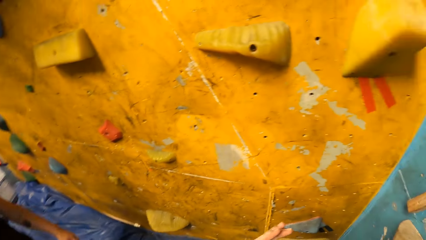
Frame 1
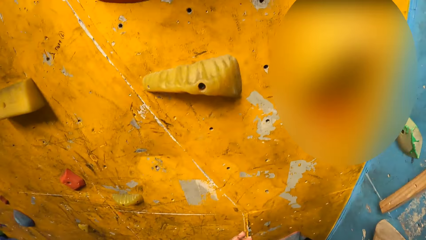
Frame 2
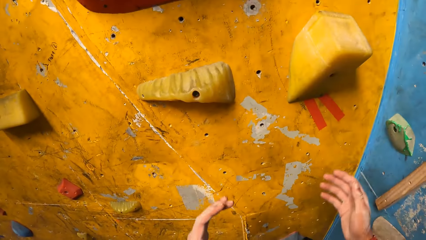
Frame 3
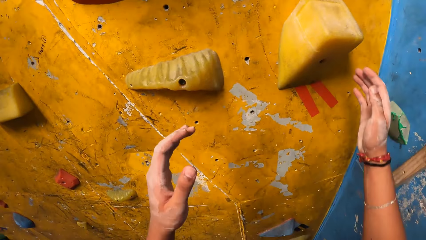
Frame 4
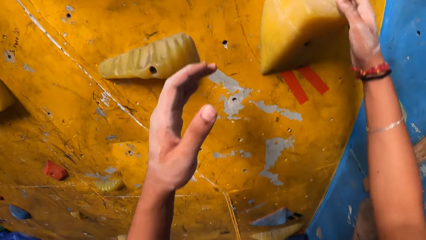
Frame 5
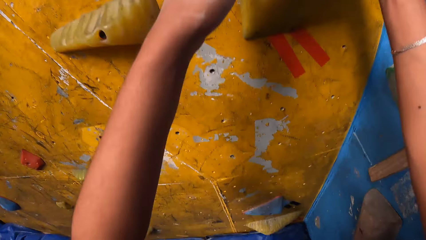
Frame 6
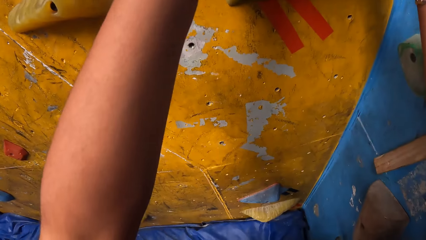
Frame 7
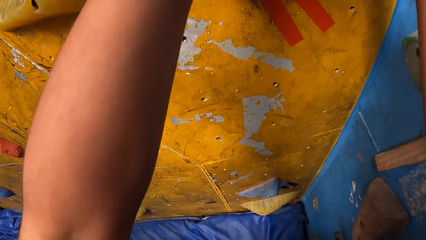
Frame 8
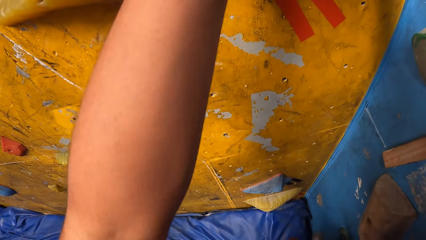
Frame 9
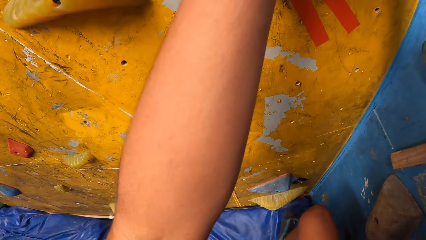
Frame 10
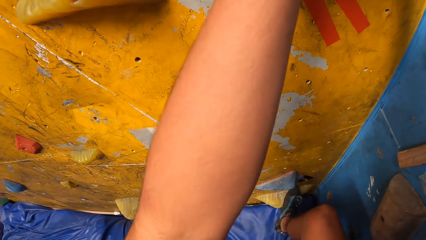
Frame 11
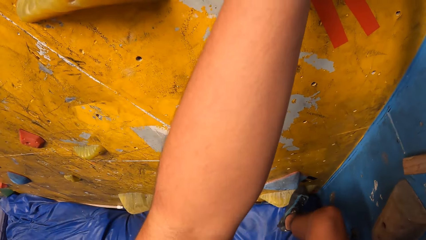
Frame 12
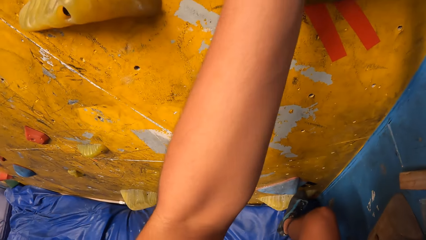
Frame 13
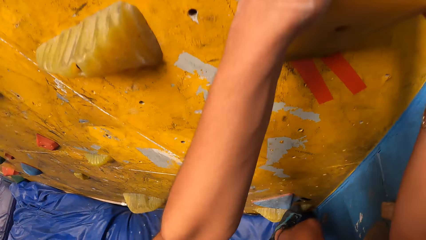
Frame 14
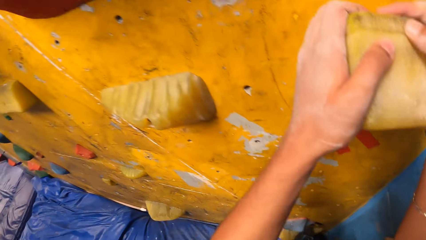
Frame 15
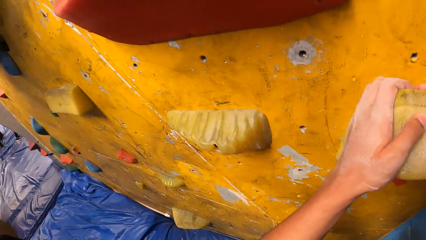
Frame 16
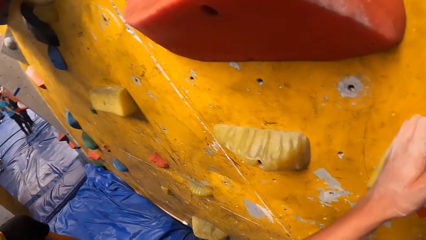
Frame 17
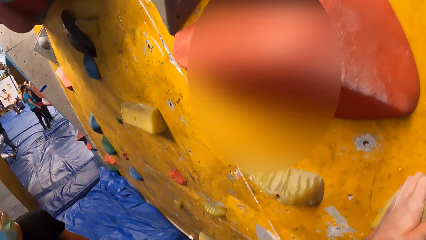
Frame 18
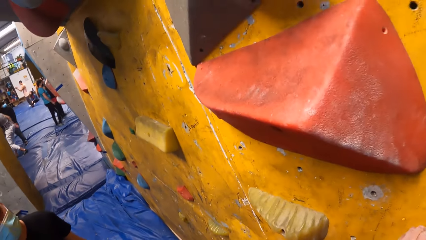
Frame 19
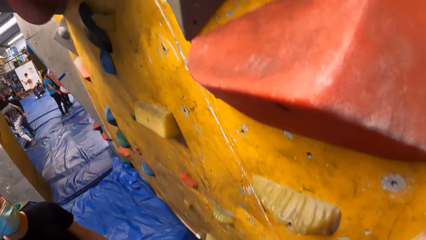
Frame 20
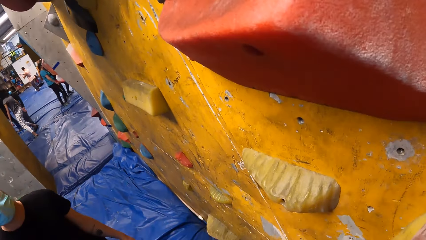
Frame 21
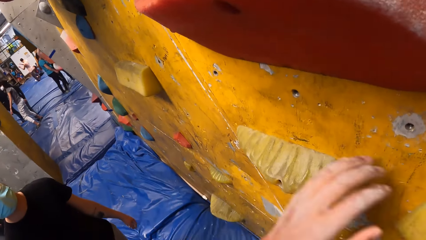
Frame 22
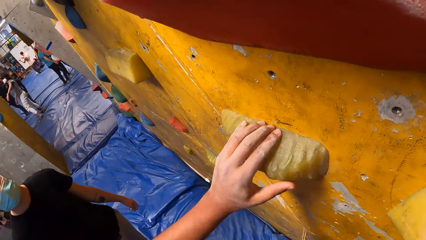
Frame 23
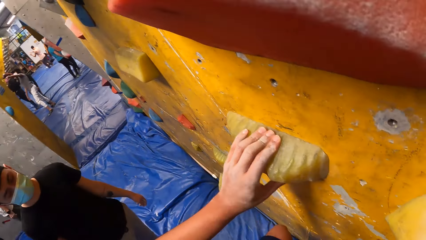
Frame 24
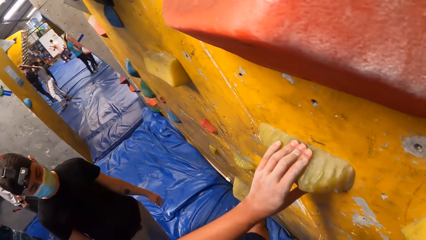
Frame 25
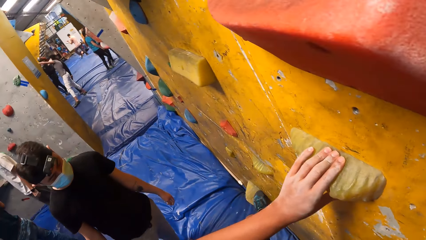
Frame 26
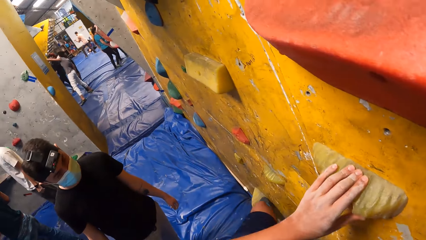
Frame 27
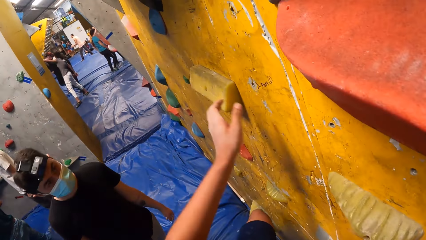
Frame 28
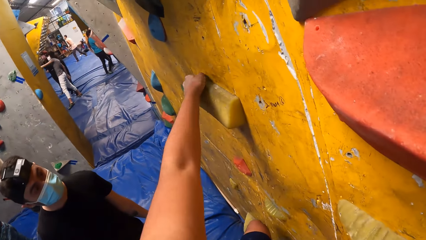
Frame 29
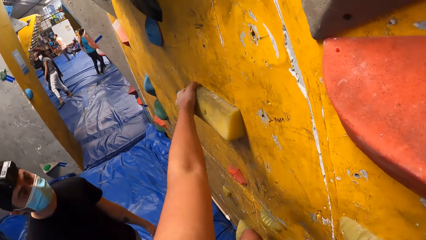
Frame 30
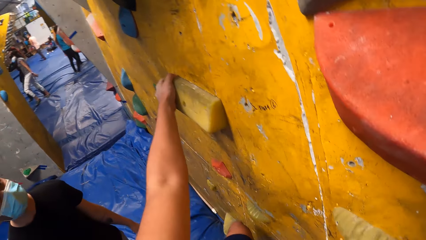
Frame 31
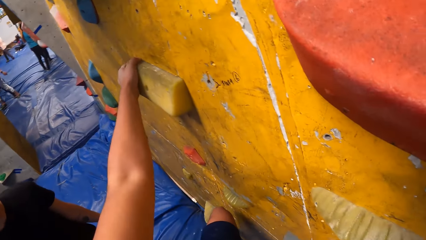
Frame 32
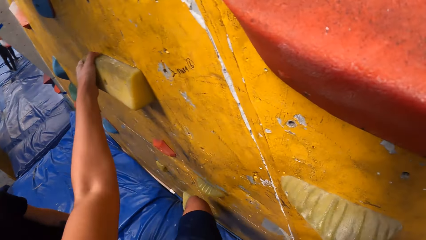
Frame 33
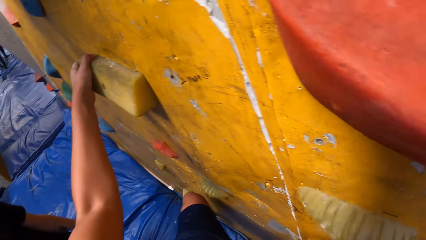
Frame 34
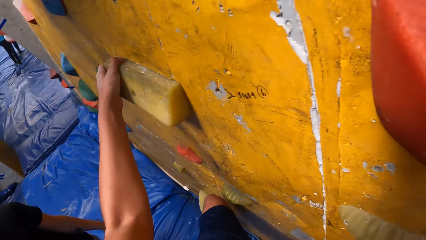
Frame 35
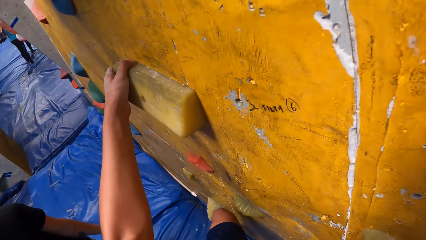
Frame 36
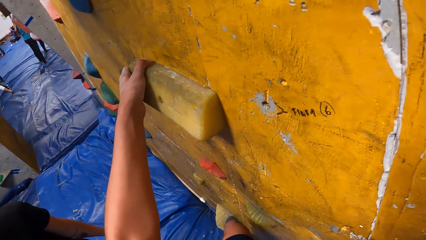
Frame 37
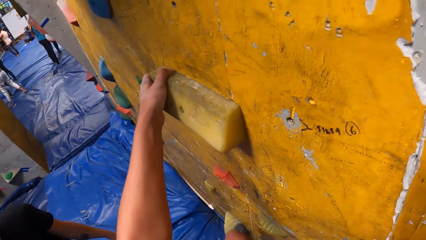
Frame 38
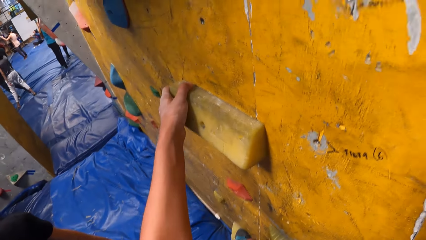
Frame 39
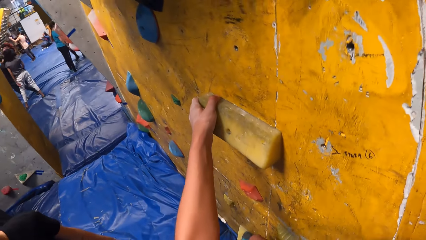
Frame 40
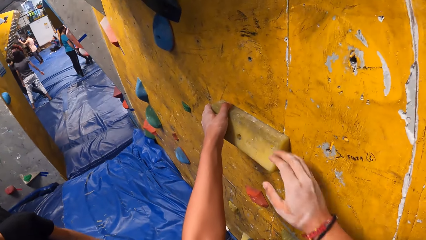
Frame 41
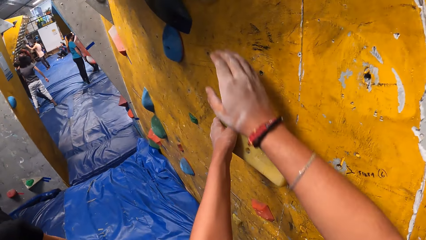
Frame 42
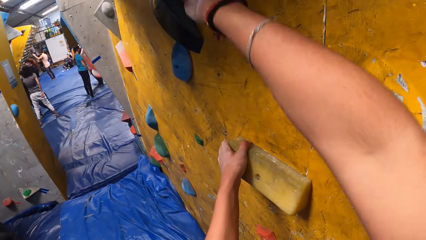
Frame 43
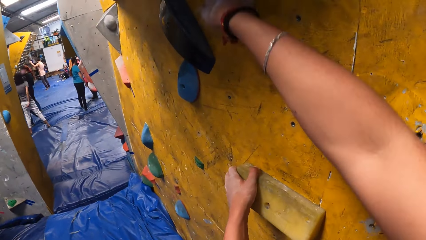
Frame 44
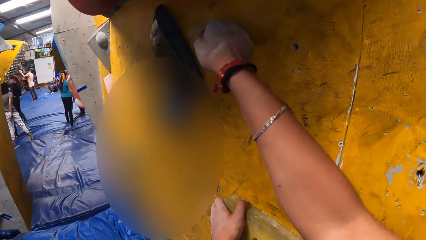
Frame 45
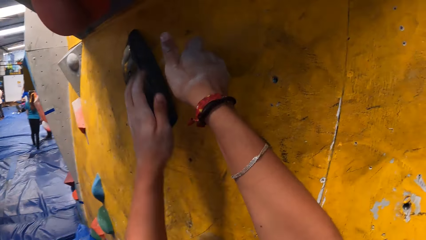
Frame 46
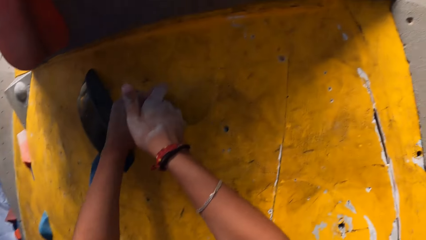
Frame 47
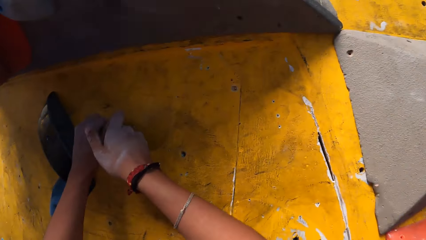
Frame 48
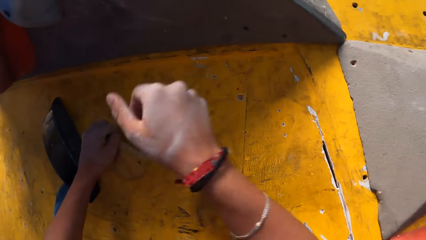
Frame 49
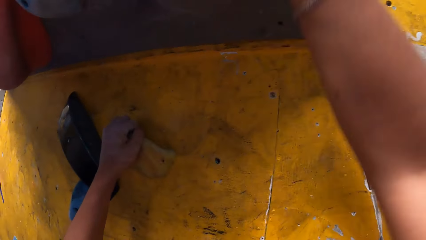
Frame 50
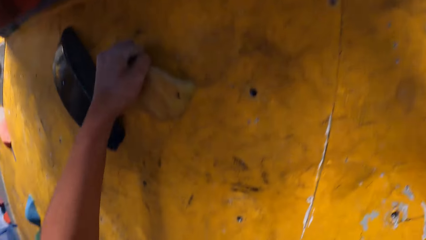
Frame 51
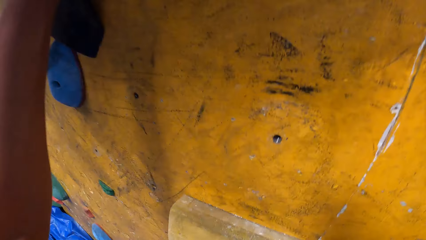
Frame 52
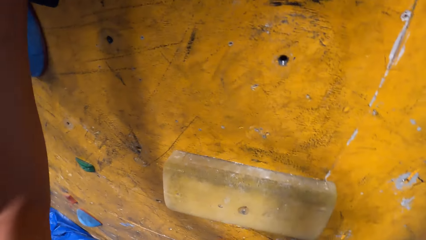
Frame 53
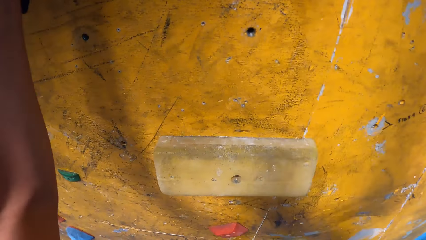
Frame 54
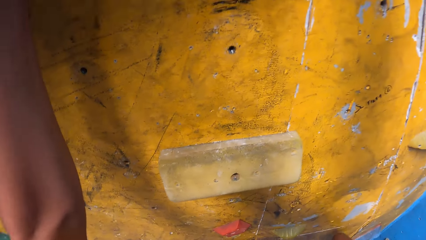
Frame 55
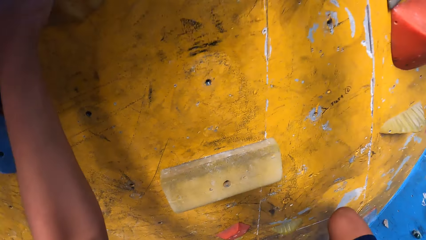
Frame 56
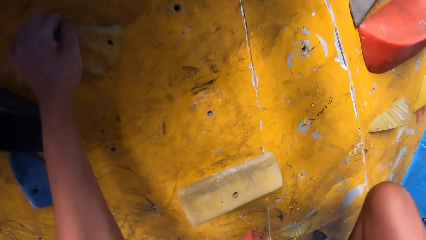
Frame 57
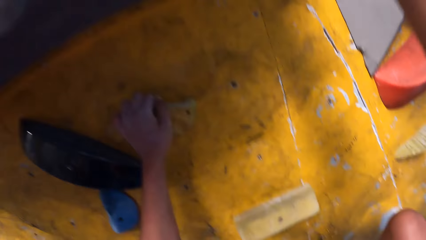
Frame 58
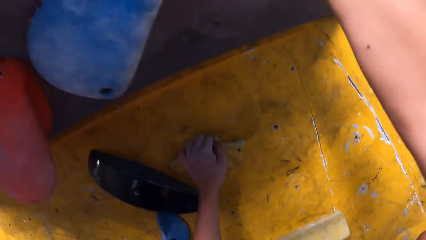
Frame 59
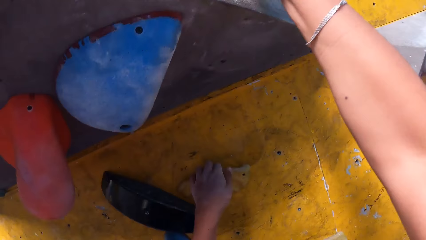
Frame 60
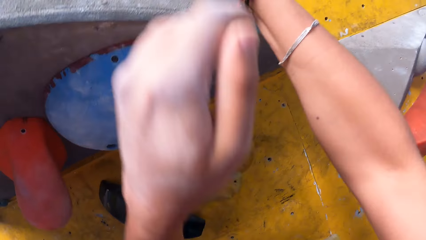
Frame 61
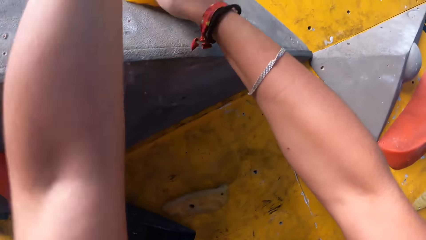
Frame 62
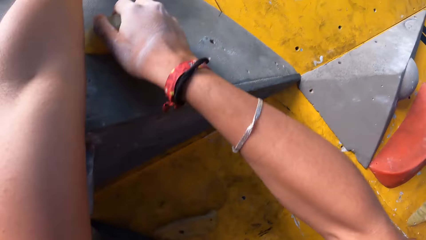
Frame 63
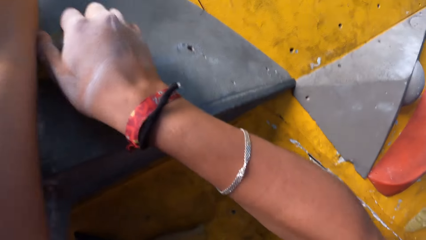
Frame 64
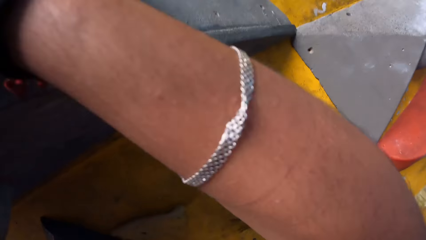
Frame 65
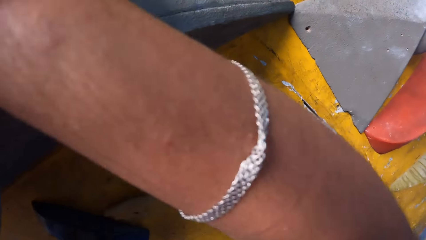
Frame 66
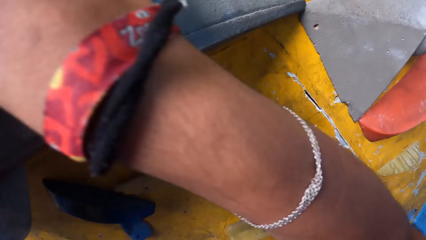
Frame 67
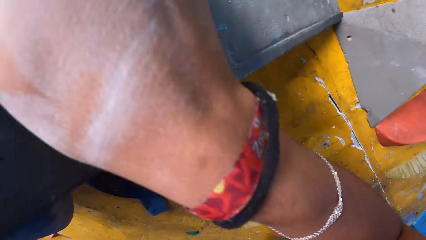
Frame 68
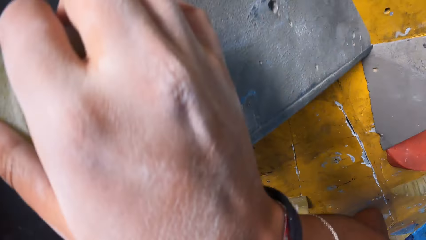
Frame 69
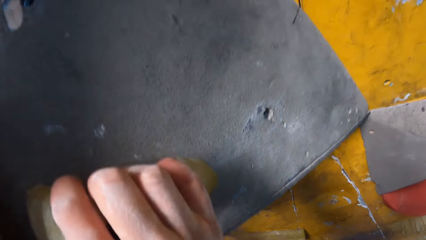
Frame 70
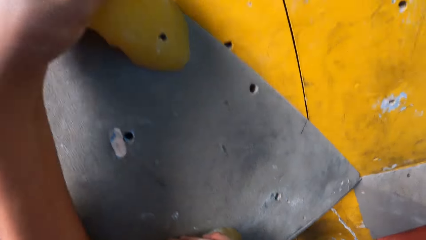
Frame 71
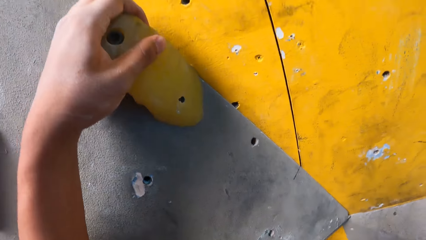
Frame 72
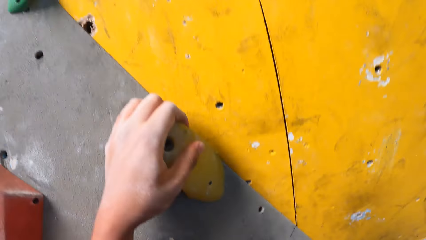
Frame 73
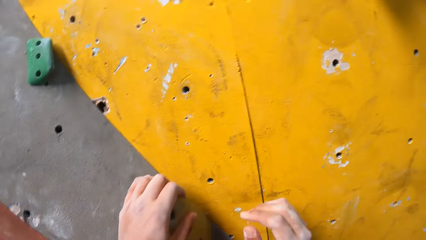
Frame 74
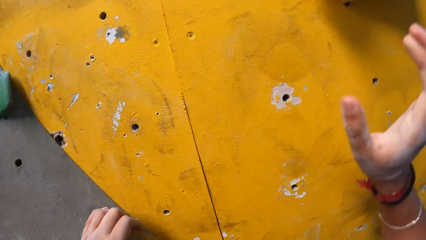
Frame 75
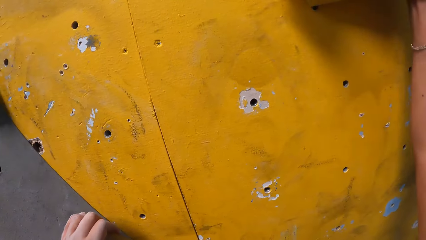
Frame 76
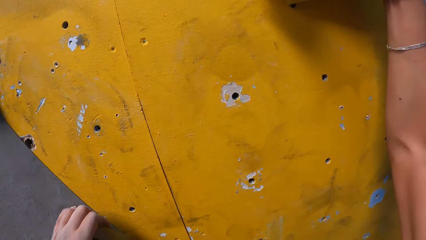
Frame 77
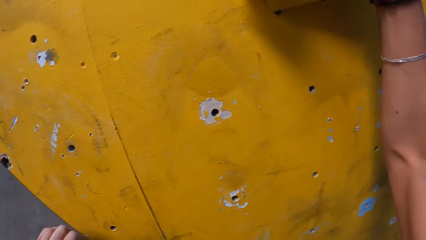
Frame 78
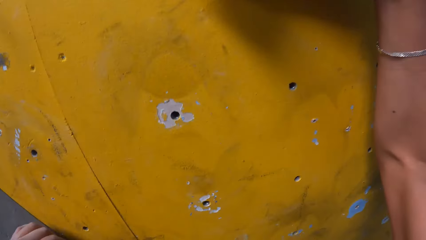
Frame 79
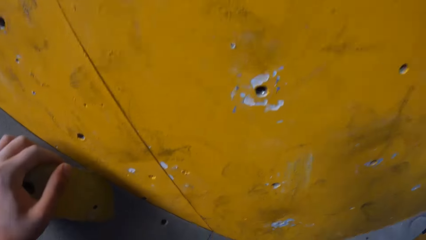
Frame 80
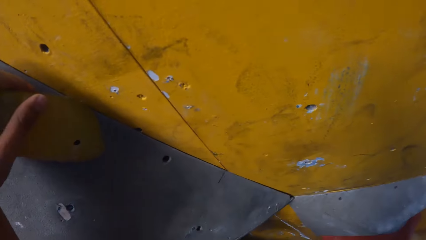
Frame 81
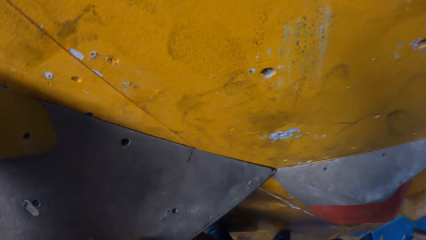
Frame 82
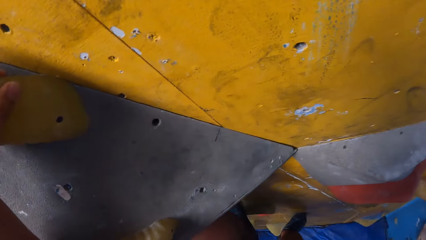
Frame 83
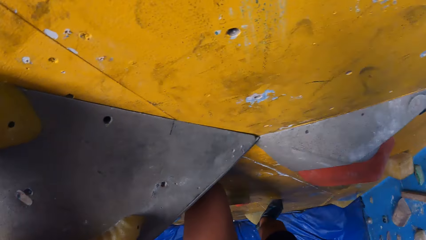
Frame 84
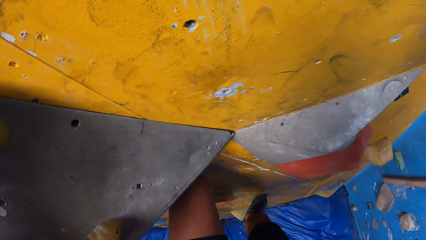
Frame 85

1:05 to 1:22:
The camera wearer looks around. They touch the climbing wall part. They climb the bouldering wall. They look around. They climb the wall.
